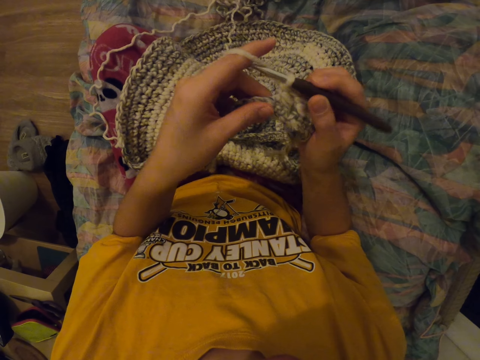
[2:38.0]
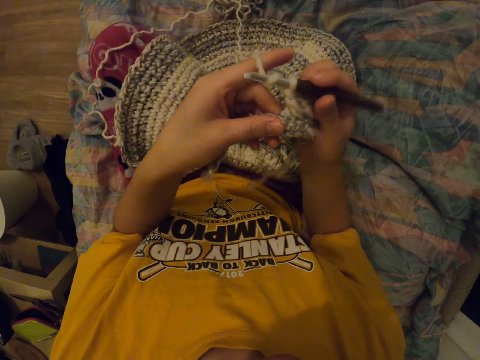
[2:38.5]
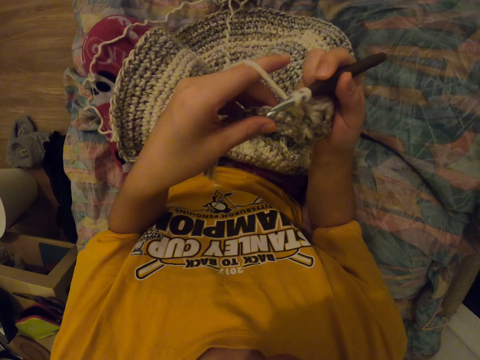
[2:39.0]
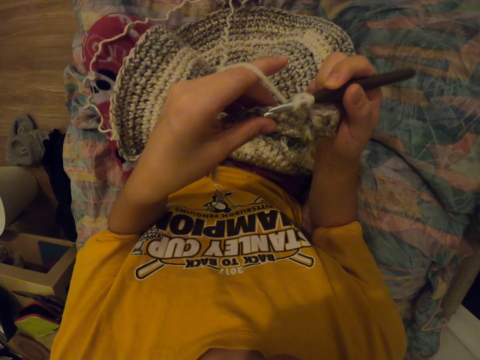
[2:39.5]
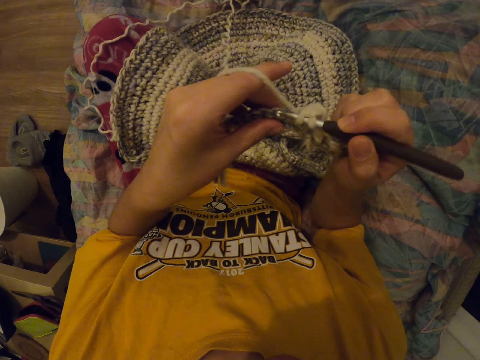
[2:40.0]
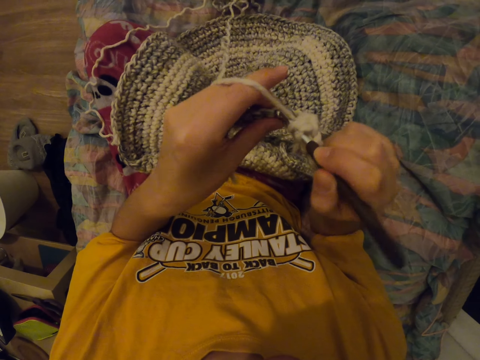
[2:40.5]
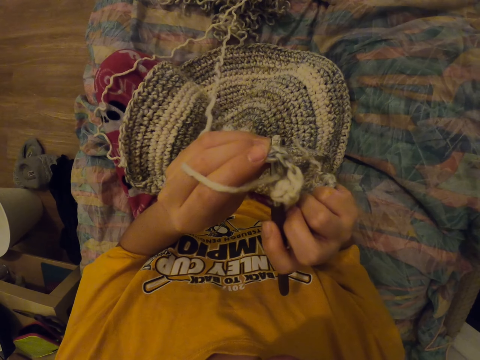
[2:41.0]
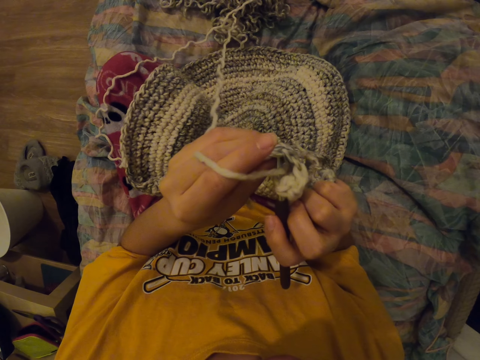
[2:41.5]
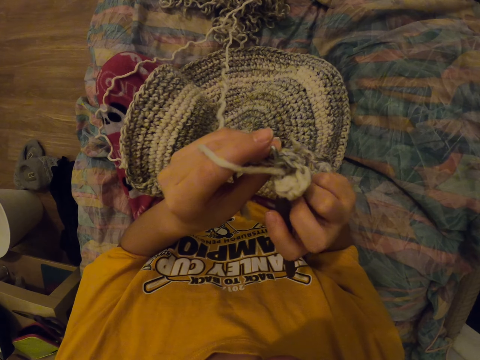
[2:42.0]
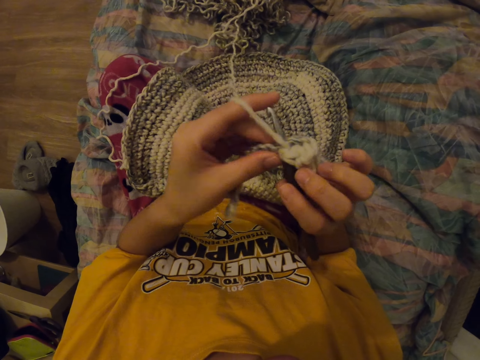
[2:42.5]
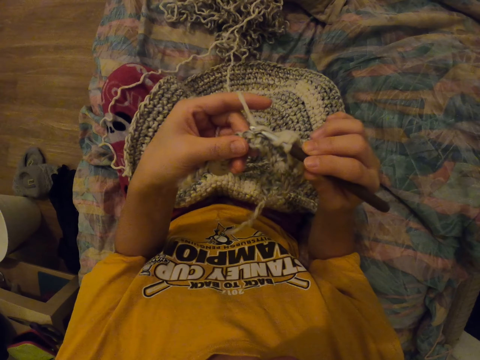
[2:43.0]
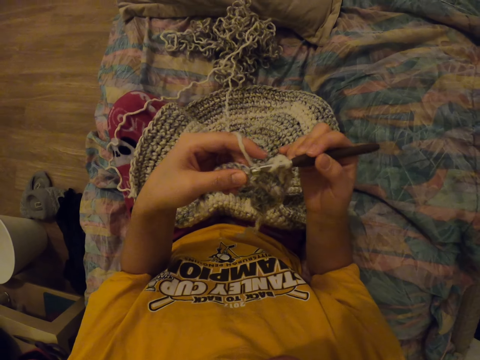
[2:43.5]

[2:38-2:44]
The camera wearer knits a cloth.

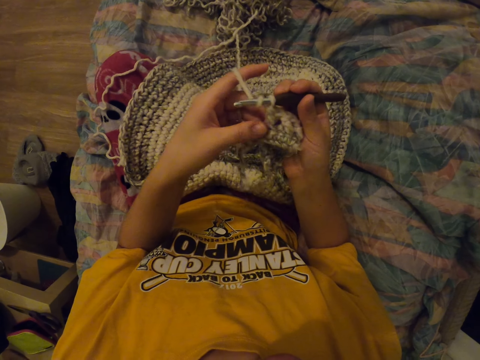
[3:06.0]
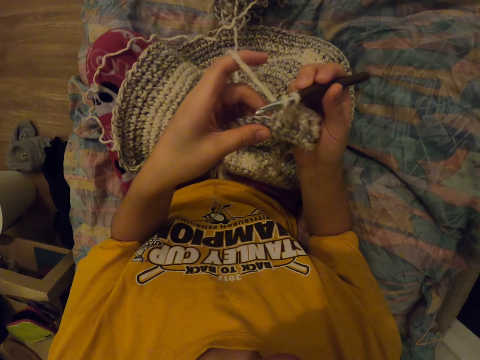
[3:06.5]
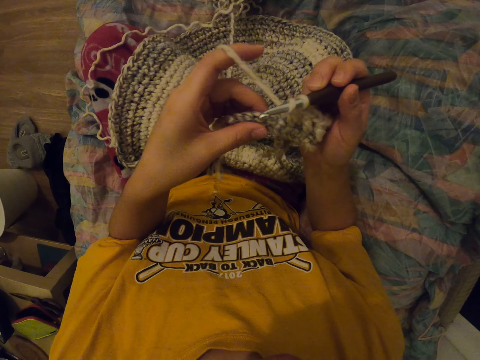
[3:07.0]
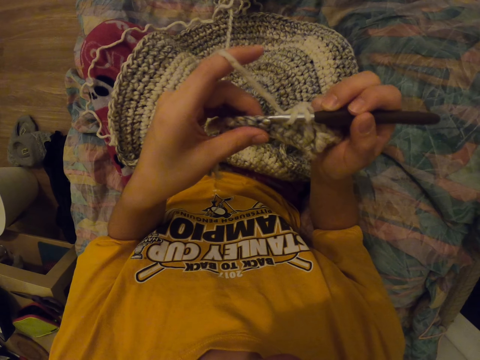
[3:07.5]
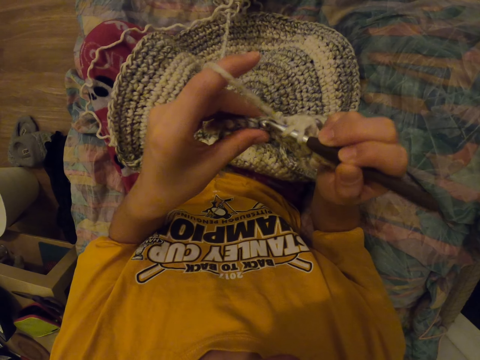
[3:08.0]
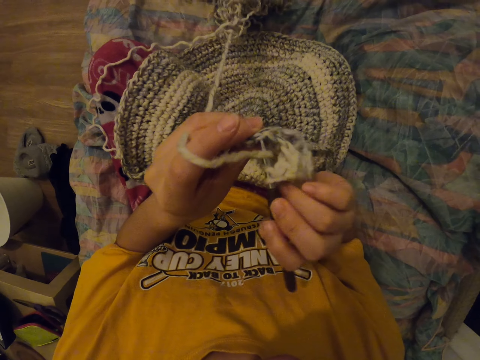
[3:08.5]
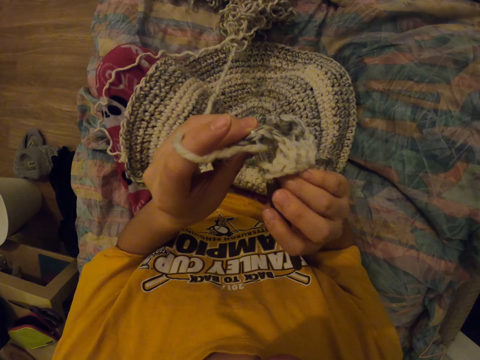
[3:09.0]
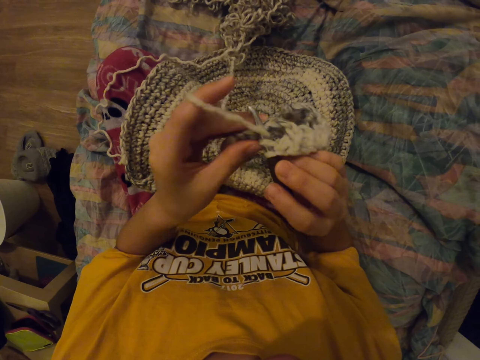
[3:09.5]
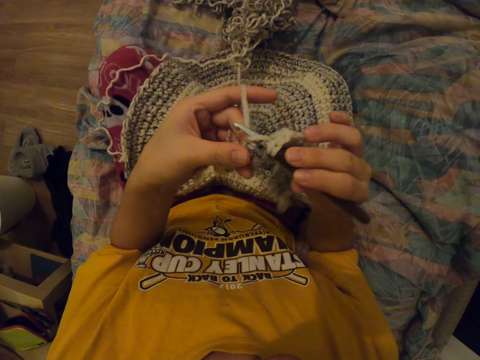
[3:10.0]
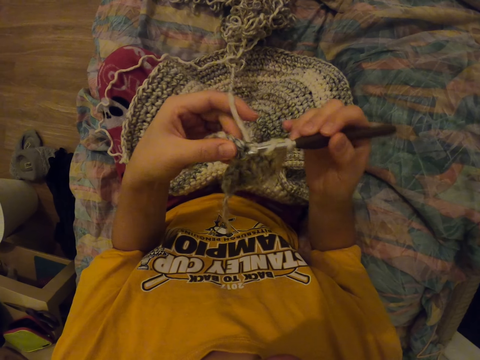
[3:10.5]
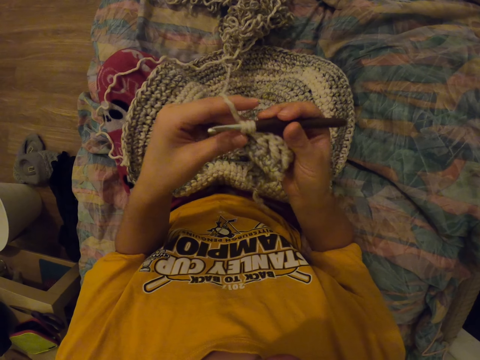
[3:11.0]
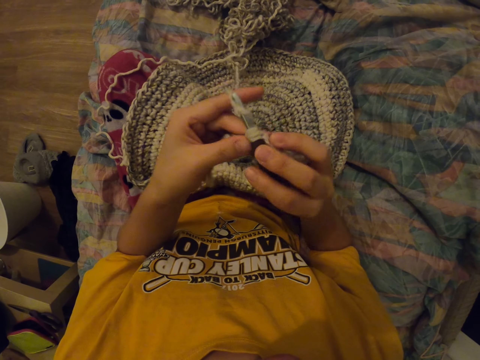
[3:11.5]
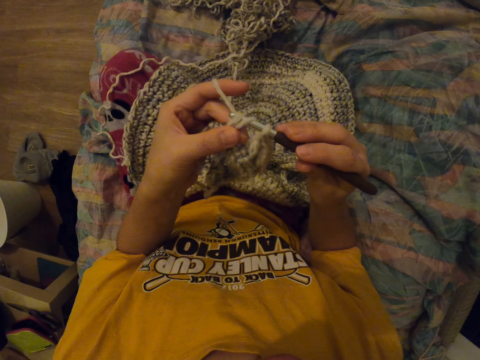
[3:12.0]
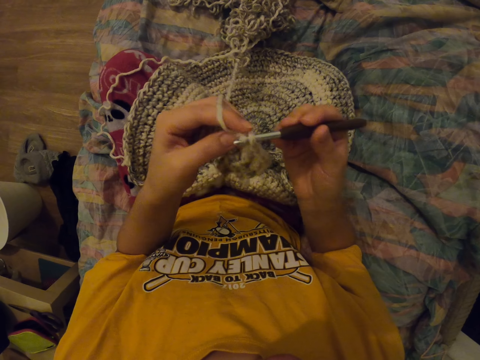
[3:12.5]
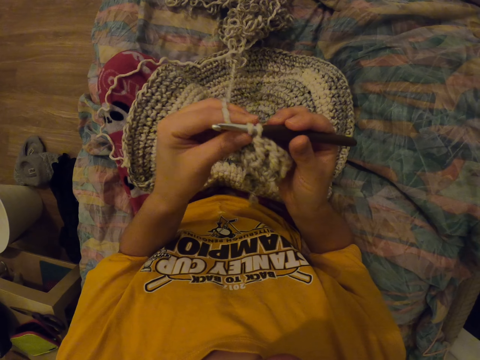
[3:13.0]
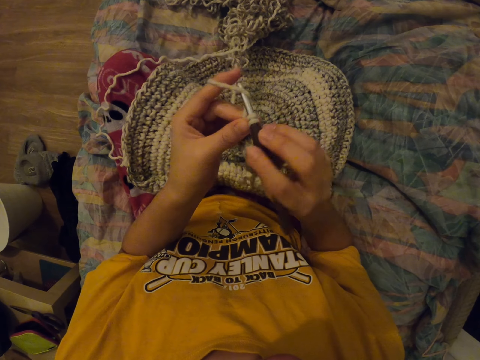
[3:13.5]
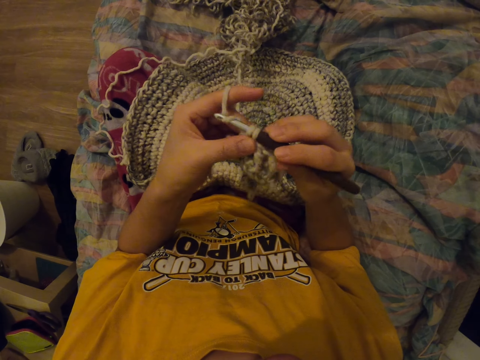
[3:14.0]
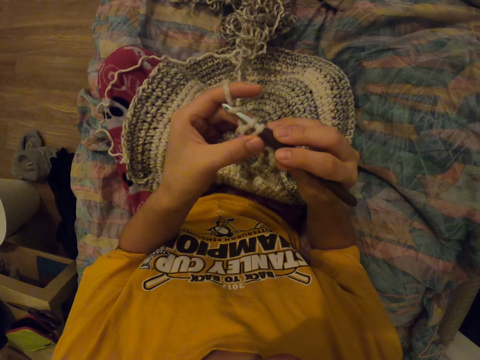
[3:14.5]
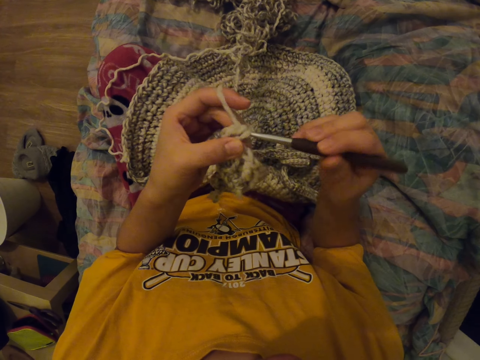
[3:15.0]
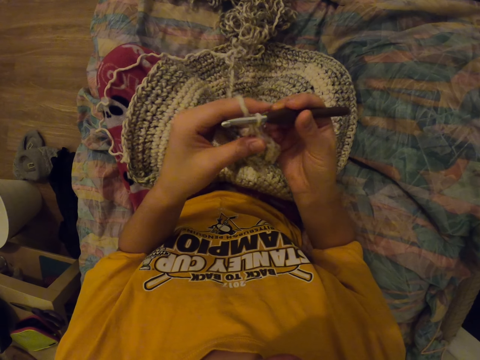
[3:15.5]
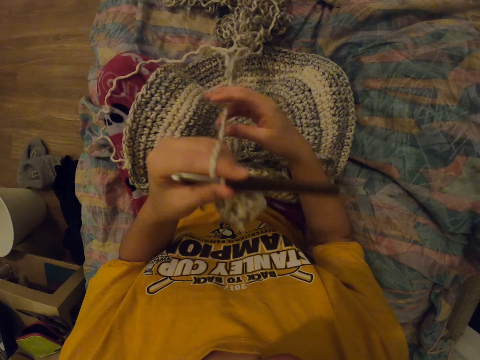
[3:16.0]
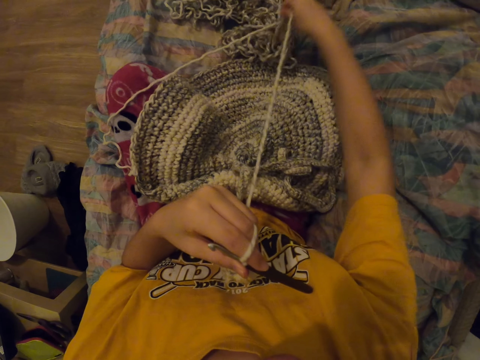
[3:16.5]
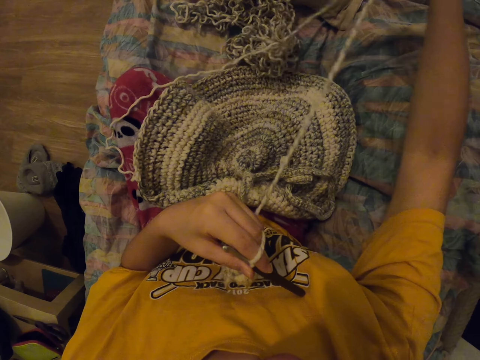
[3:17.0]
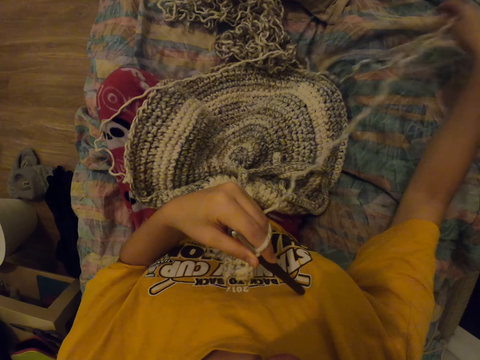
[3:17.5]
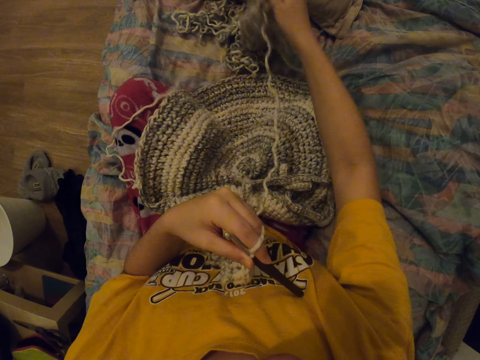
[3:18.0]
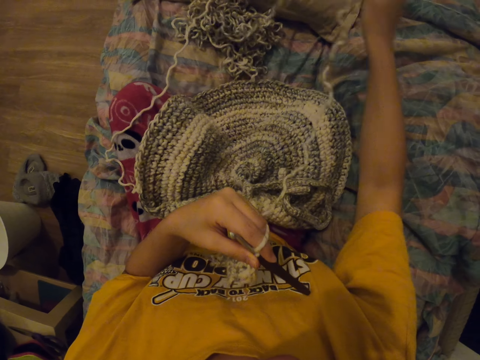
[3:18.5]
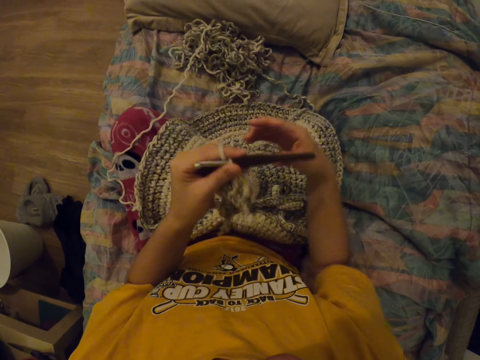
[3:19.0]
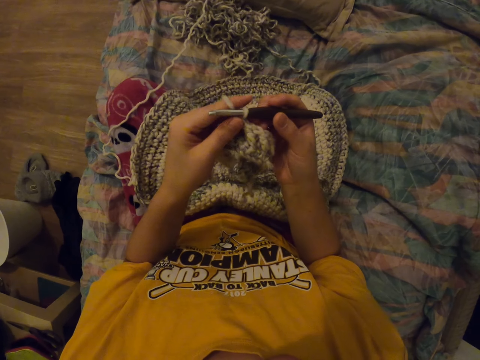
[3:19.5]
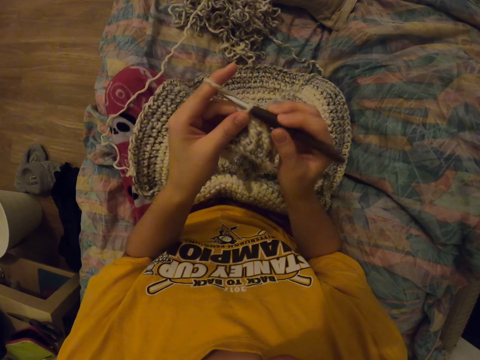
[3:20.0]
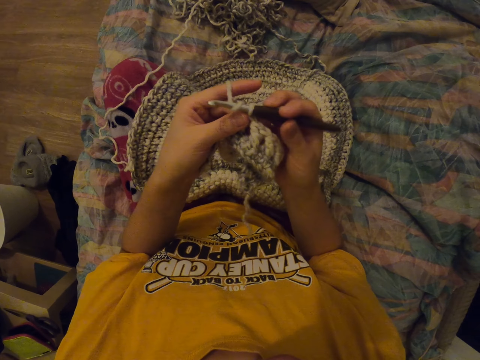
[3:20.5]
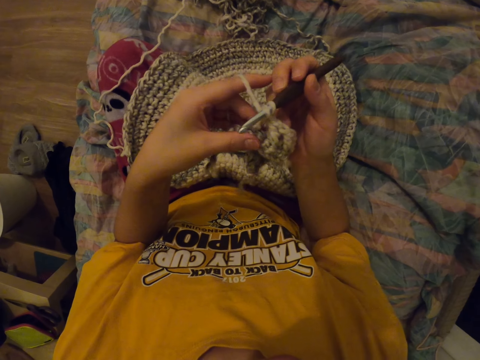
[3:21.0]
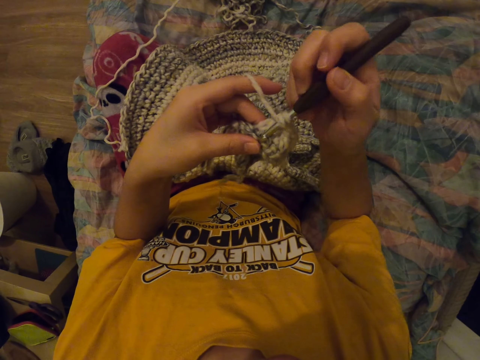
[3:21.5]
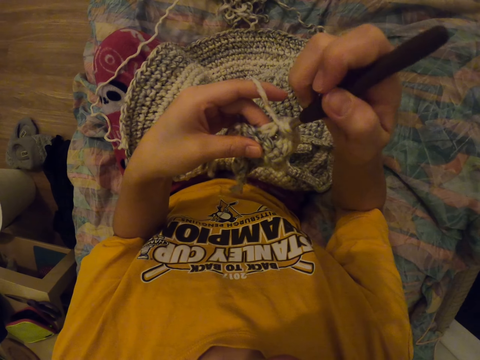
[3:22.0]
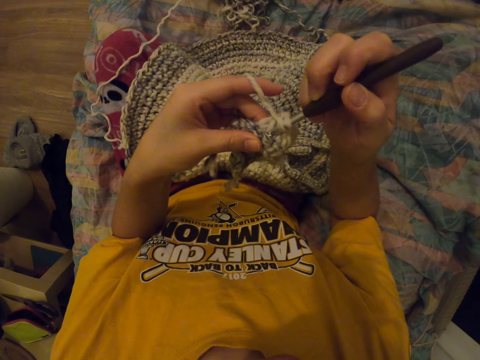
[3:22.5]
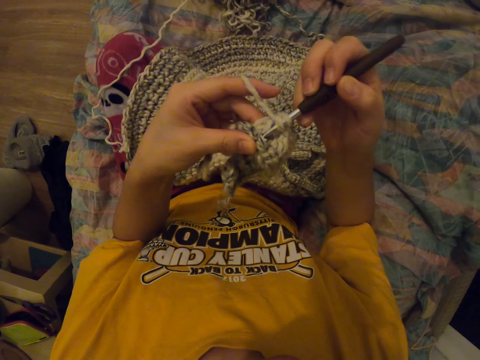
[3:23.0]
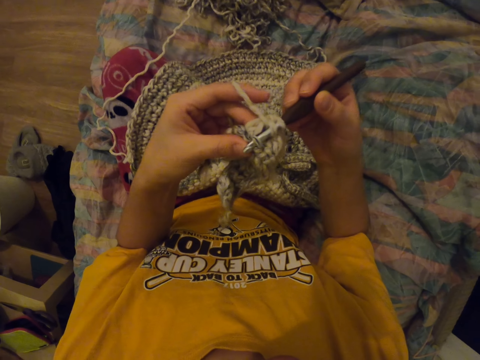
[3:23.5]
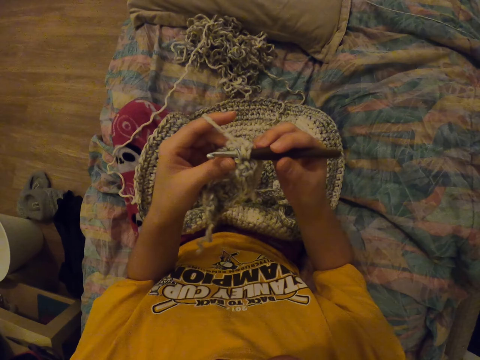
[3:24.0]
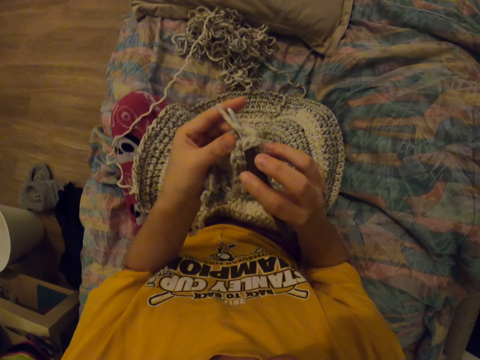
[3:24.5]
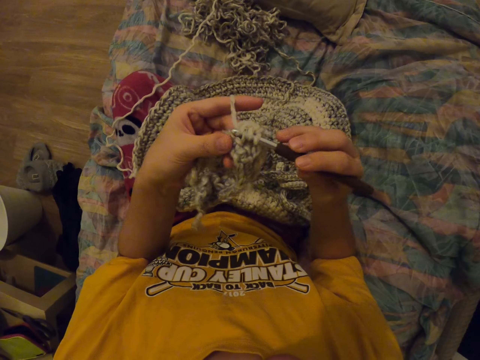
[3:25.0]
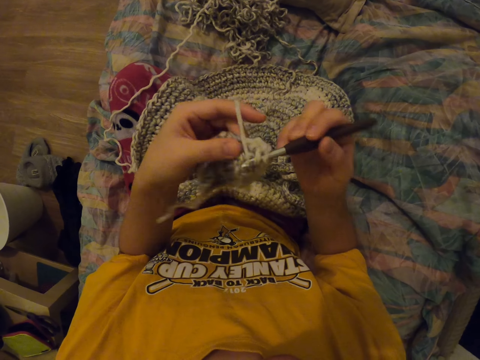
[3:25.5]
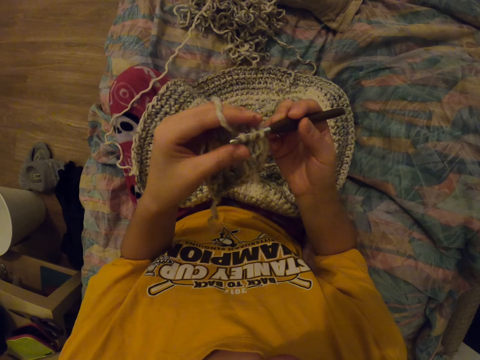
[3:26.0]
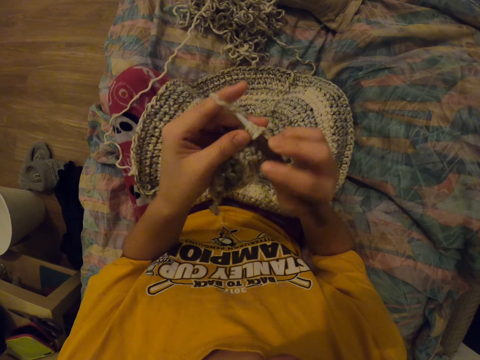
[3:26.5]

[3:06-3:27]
The camera wearer stares at a cloth. They knit the cloth. They pull the yarn. They hold the crochet hook and knit the cloth with a needle.
